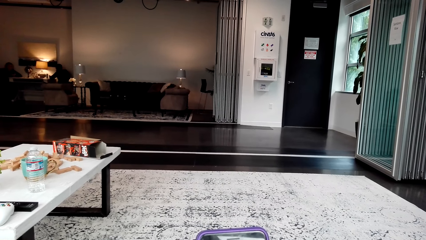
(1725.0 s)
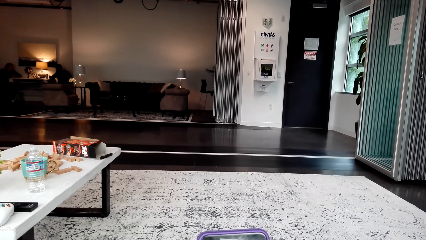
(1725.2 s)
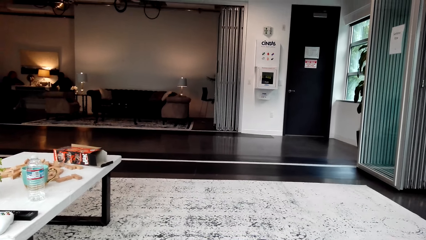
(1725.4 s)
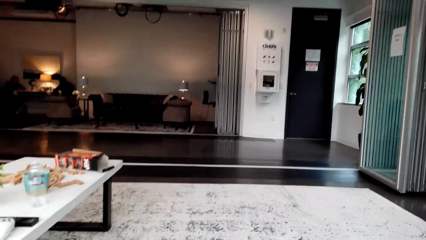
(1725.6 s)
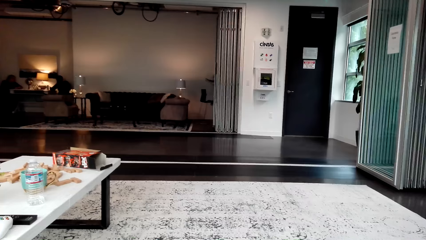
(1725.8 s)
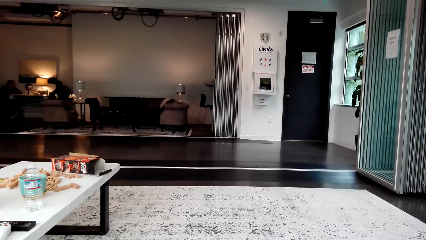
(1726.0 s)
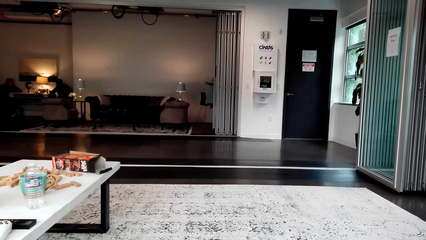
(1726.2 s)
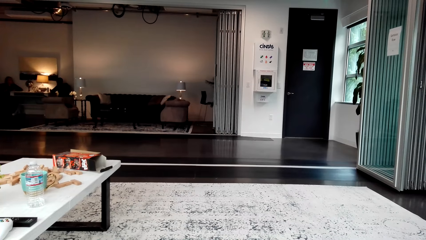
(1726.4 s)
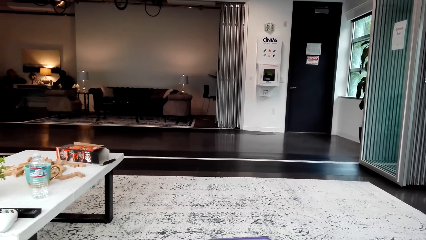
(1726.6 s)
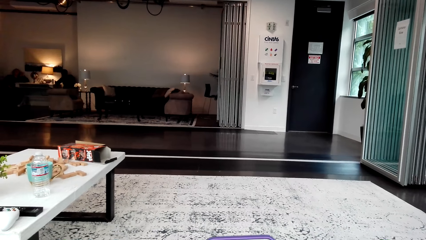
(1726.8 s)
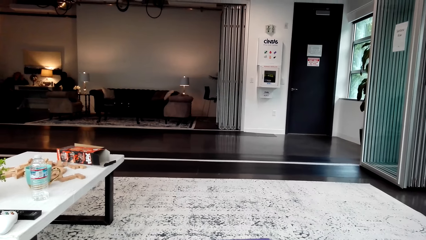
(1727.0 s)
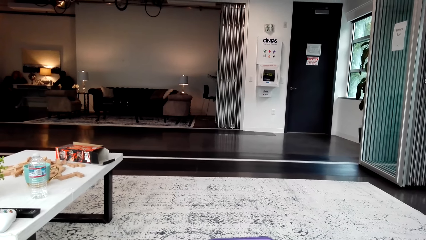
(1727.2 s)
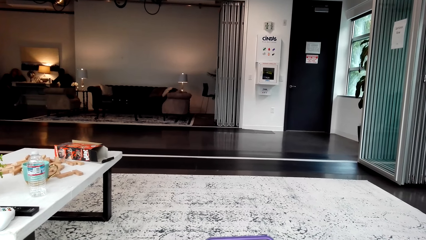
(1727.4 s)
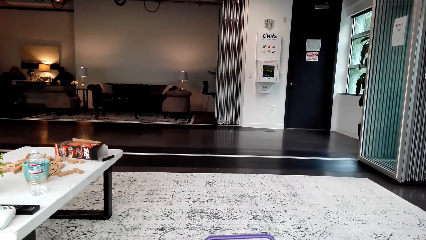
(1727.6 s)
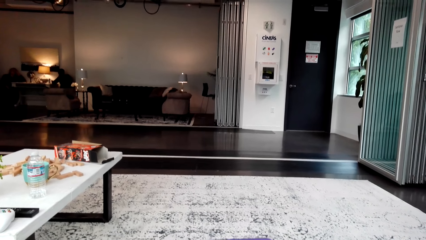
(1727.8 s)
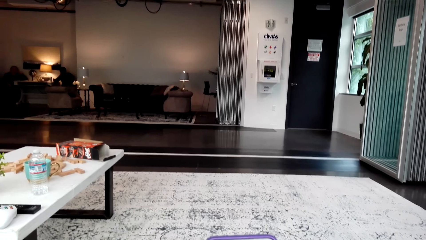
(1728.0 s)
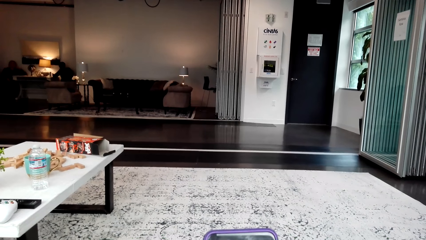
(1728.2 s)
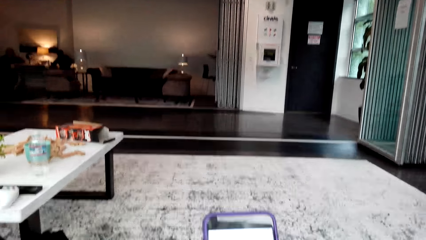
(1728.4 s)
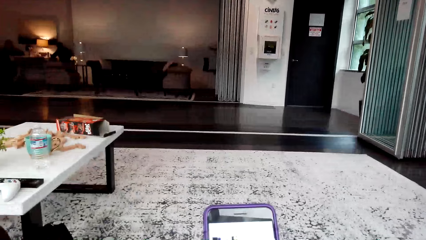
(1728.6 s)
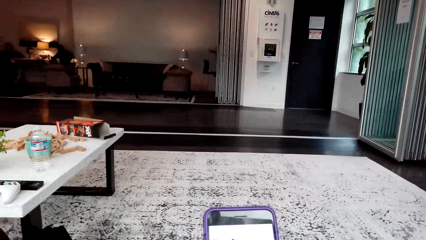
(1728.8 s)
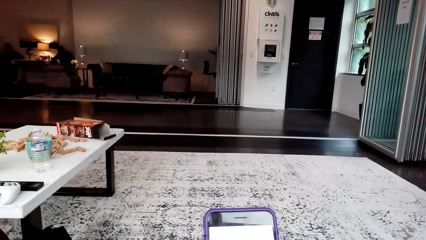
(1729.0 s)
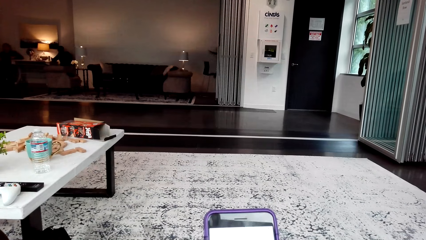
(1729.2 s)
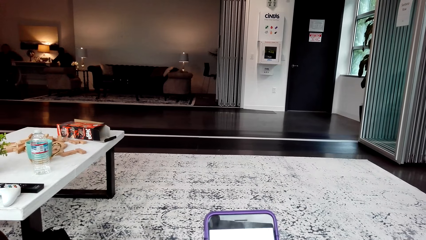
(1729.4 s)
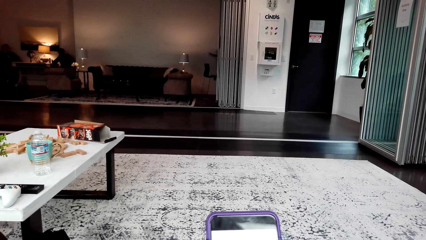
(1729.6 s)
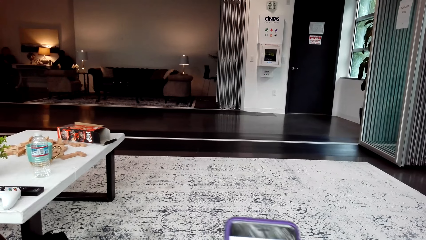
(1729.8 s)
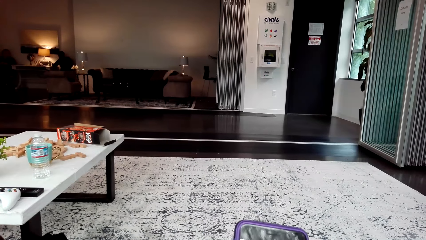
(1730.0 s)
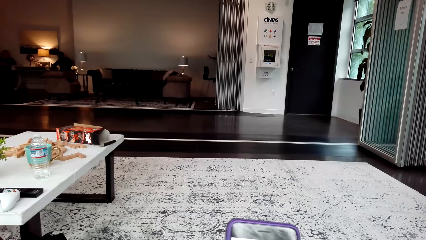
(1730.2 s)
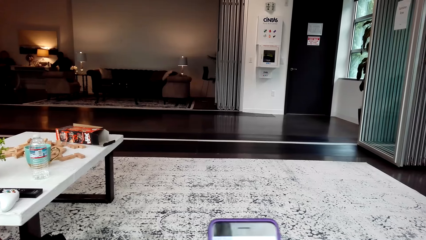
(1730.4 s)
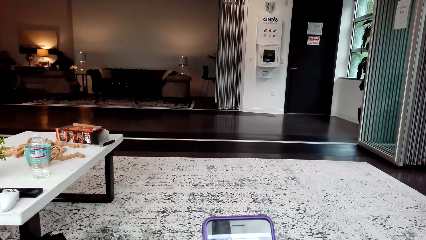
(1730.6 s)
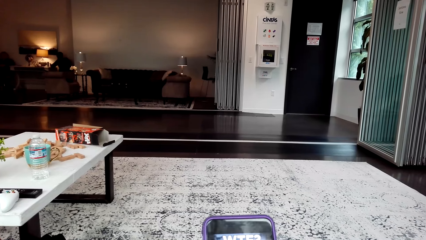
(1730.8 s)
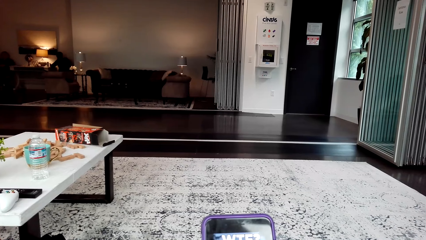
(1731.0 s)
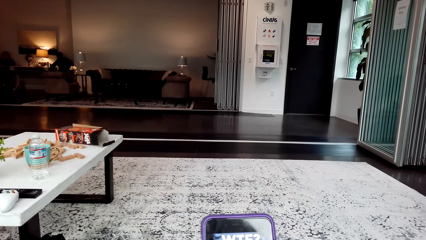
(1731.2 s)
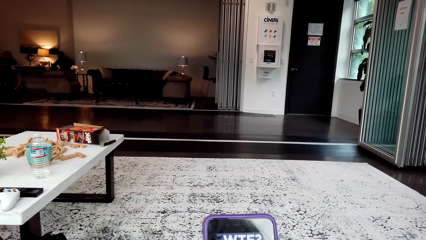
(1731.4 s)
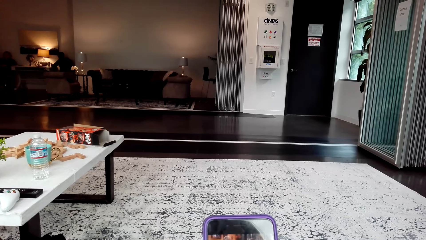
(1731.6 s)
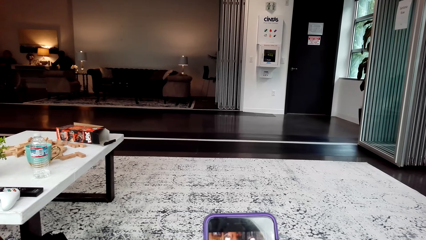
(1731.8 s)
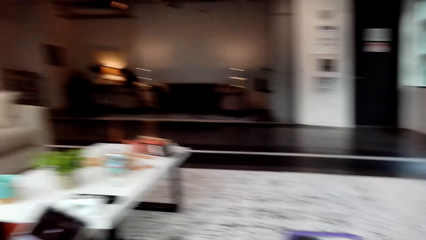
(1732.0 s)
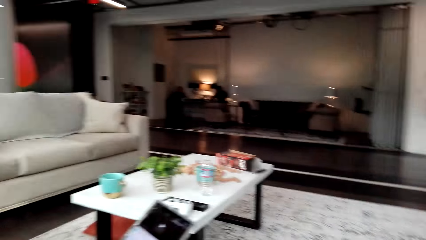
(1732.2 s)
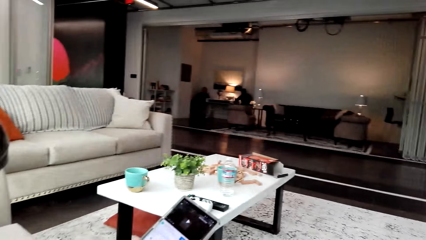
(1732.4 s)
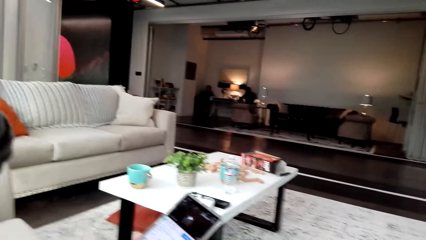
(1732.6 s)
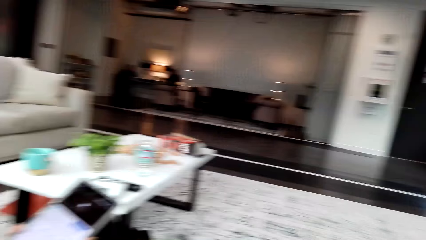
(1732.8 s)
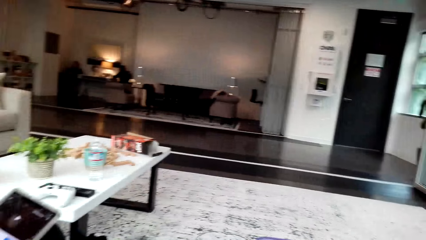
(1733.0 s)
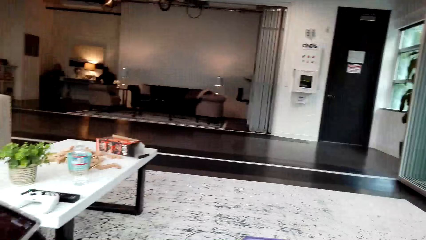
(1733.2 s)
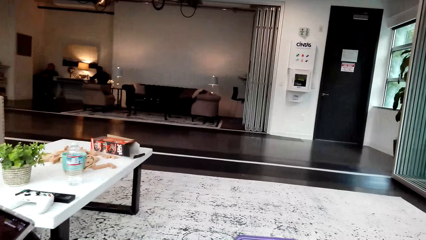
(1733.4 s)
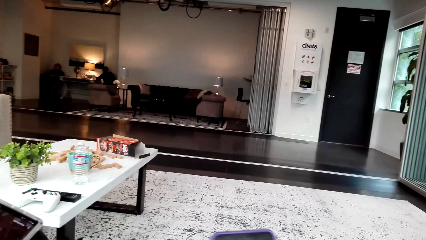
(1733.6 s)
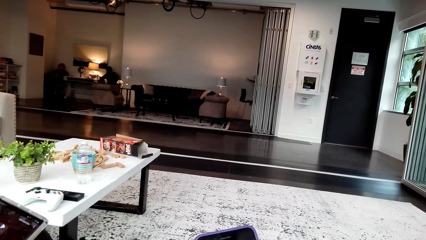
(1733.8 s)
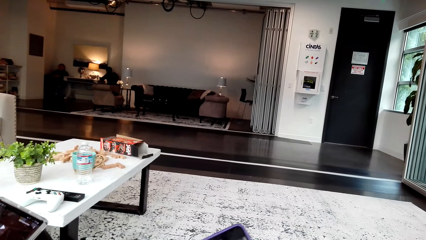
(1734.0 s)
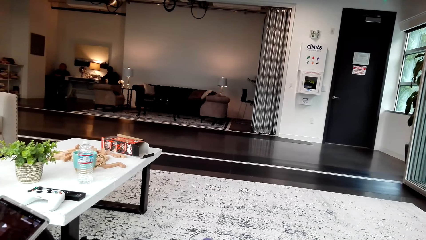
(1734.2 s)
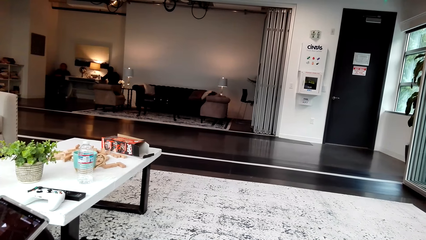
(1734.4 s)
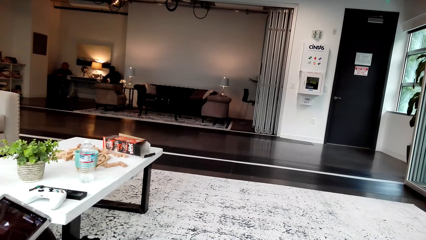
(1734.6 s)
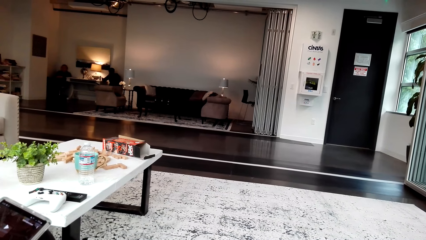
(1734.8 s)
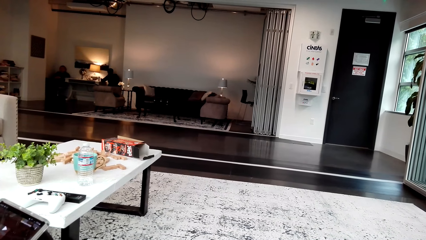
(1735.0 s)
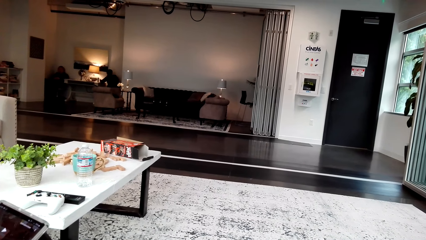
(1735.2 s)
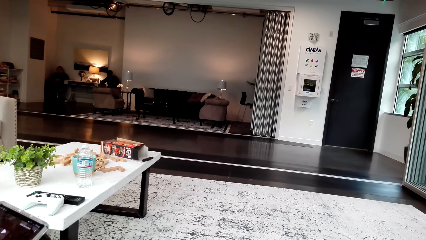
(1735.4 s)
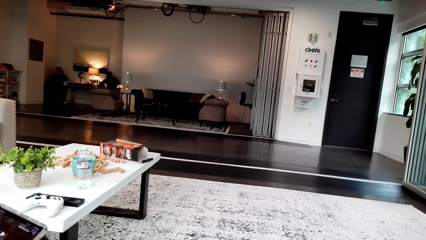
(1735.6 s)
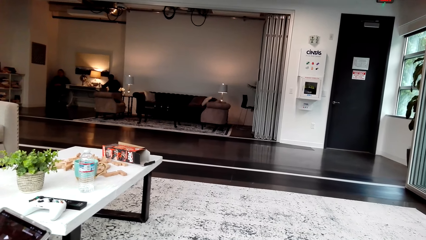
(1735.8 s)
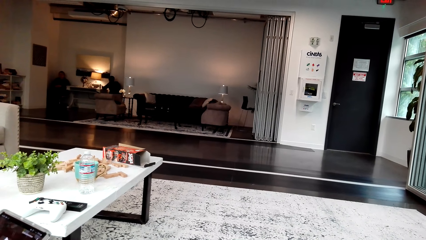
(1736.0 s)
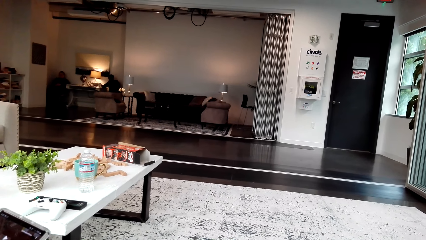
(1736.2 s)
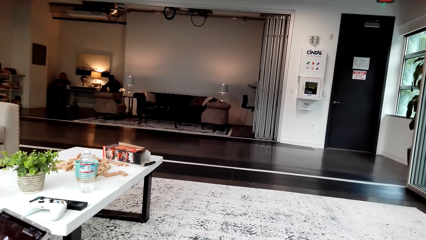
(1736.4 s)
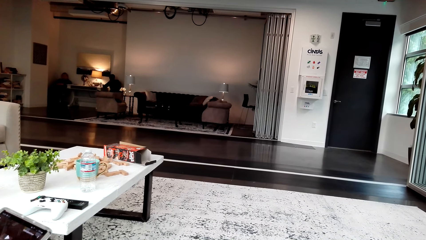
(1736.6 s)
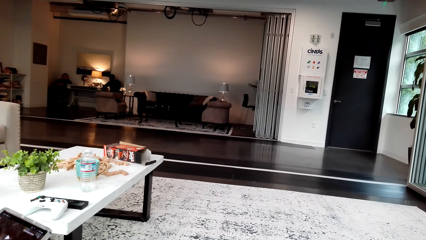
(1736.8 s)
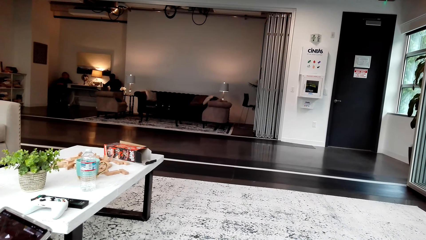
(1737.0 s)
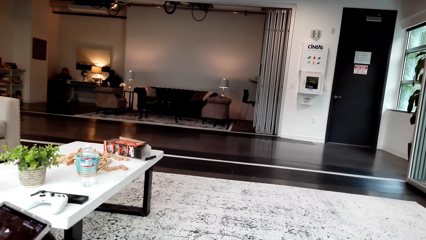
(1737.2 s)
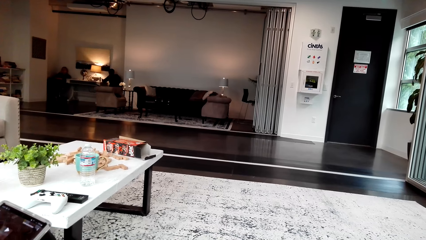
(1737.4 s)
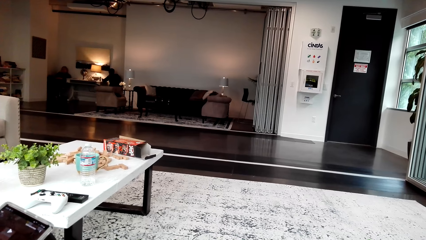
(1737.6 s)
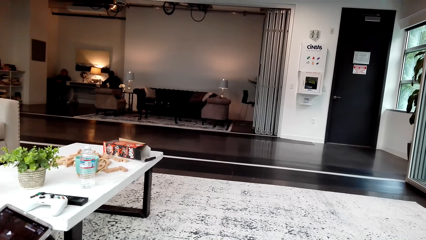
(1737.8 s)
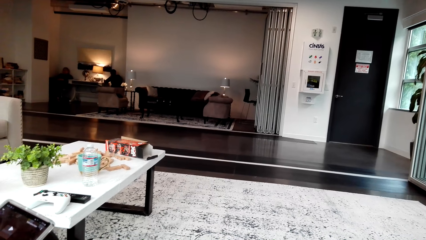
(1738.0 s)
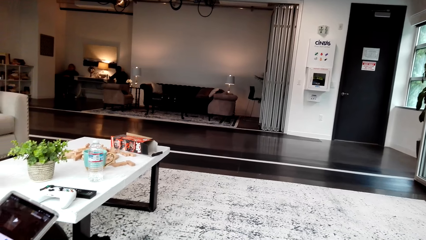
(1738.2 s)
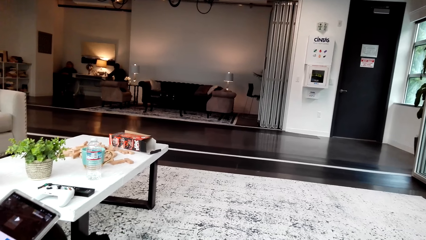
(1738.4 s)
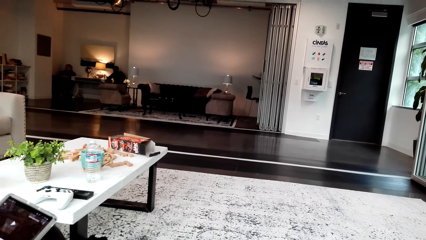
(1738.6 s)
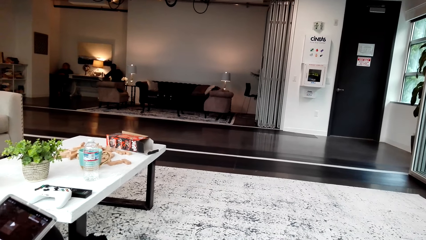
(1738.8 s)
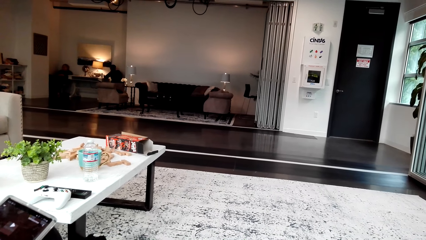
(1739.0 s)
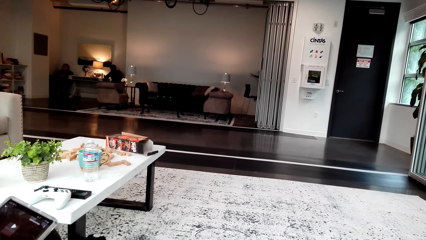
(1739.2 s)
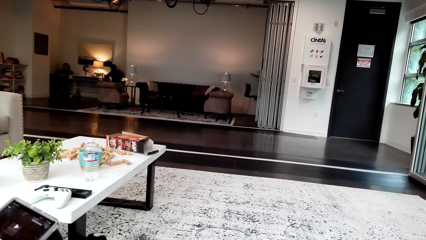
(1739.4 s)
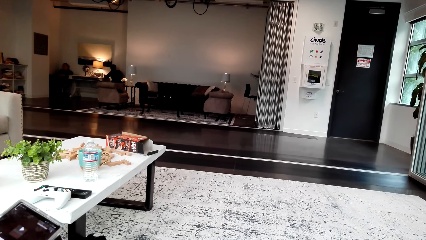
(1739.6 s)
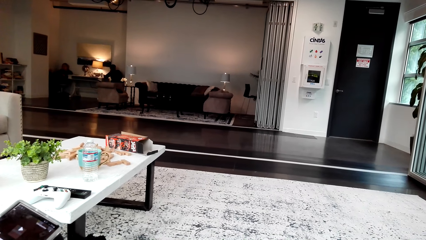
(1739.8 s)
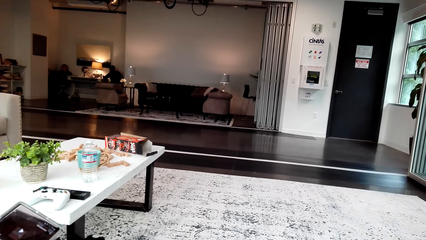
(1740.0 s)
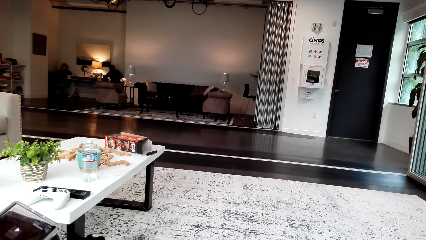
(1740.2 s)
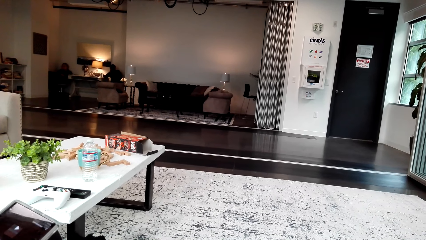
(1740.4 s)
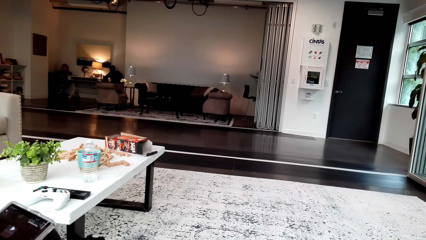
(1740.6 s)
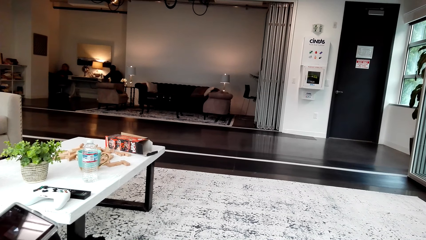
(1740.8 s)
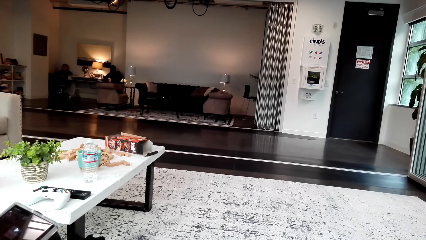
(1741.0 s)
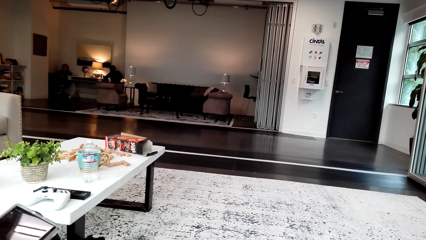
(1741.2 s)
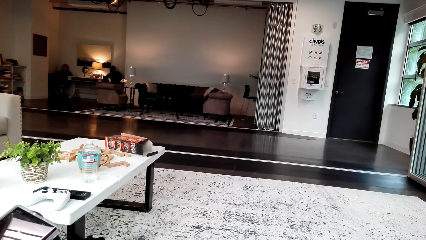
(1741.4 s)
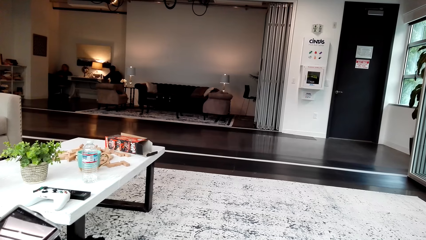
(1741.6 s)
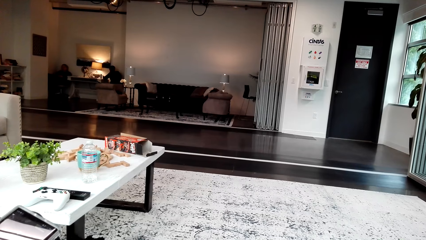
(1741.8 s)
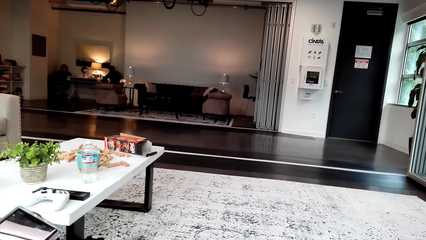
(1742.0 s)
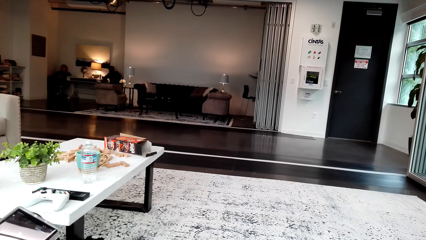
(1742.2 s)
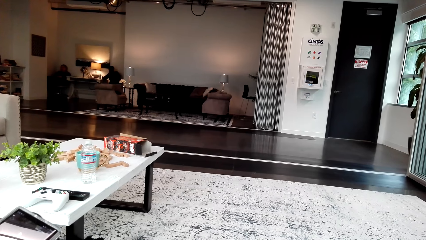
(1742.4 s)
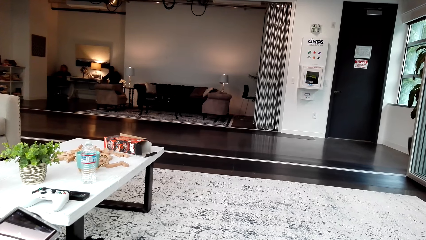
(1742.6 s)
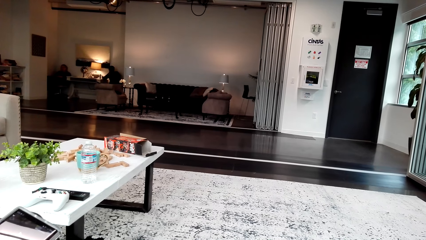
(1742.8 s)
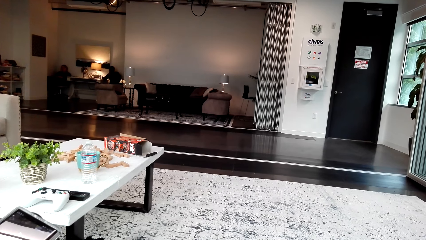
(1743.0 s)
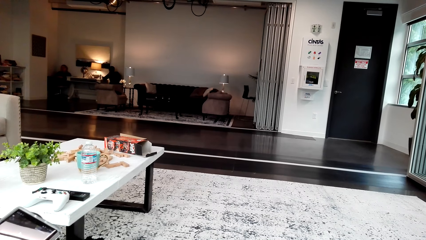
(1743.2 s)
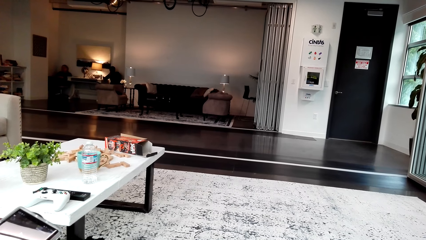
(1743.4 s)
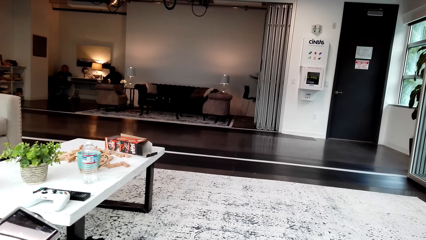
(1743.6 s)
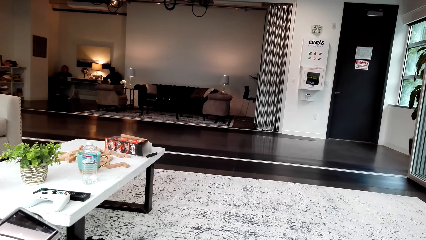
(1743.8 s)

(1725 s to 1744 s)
The camera wearer looks around. They turn the phone. A woman watches the video.
